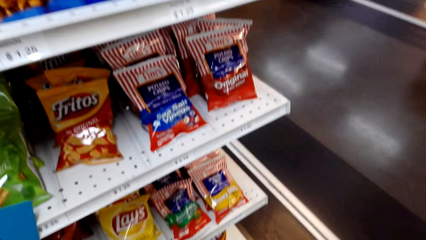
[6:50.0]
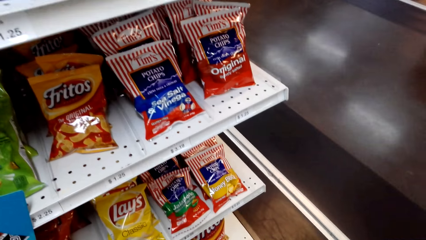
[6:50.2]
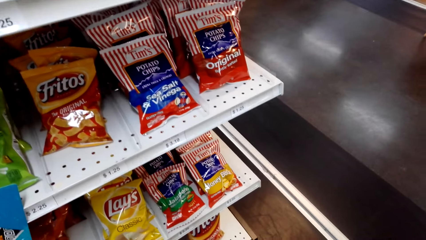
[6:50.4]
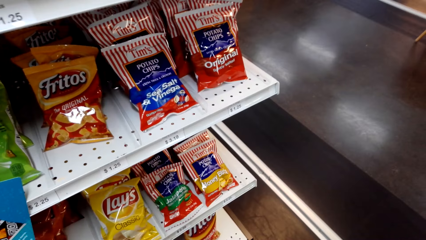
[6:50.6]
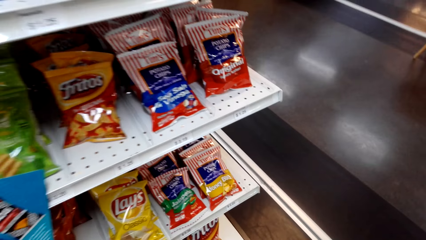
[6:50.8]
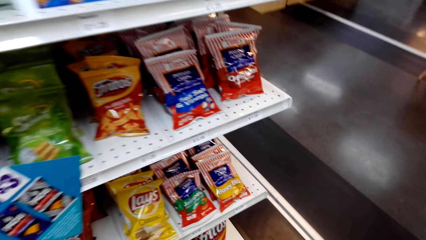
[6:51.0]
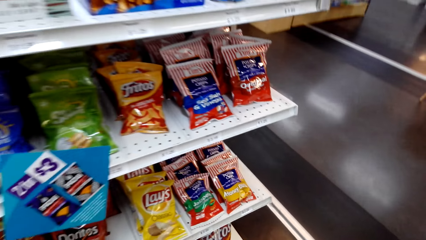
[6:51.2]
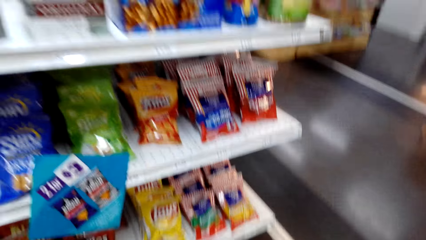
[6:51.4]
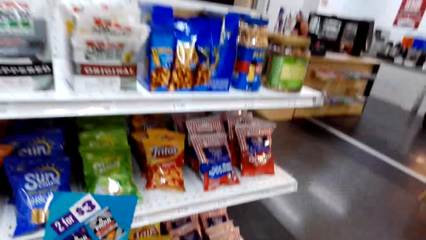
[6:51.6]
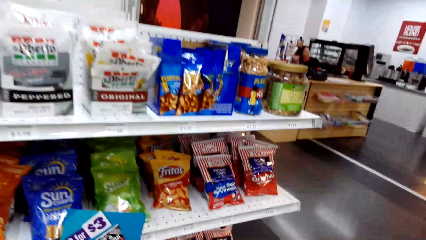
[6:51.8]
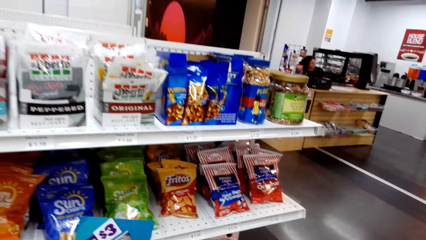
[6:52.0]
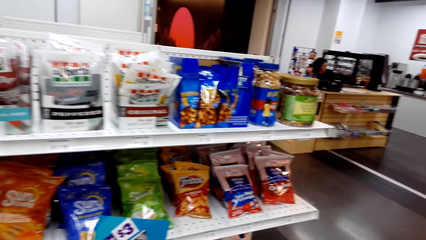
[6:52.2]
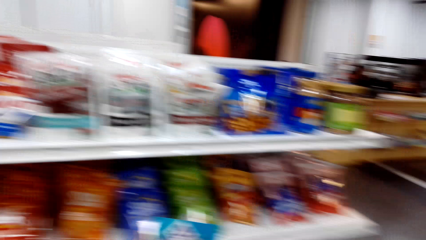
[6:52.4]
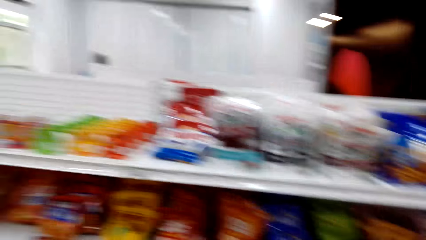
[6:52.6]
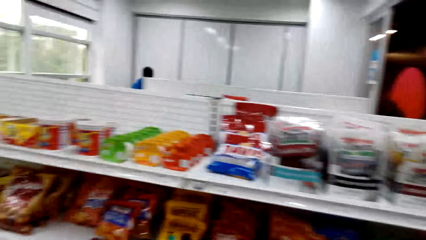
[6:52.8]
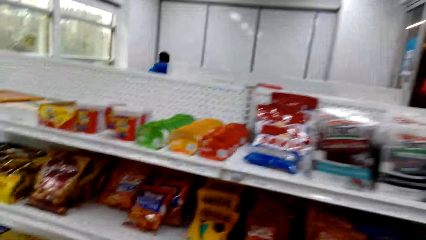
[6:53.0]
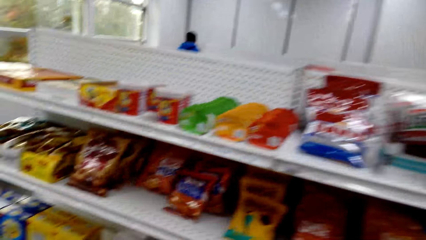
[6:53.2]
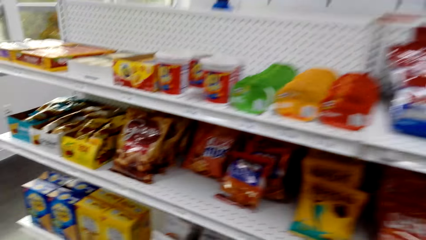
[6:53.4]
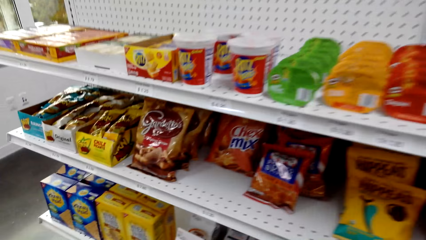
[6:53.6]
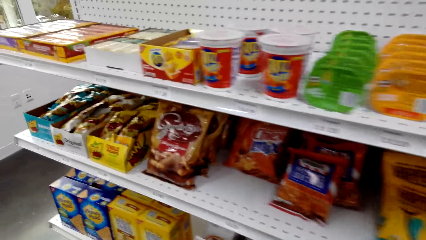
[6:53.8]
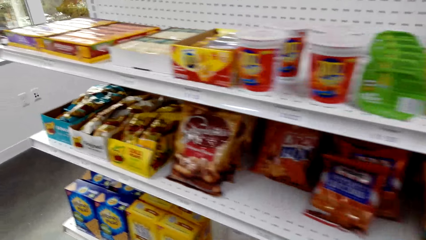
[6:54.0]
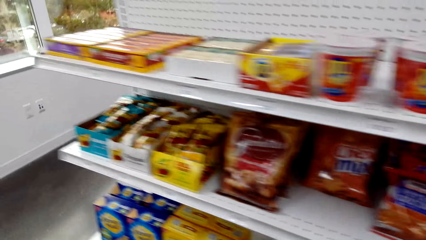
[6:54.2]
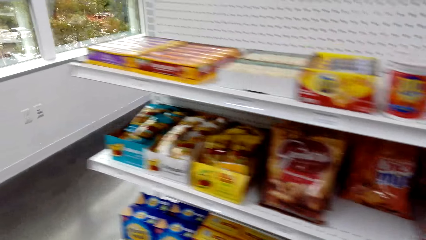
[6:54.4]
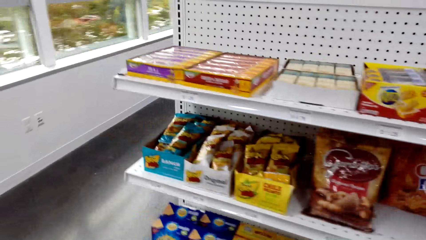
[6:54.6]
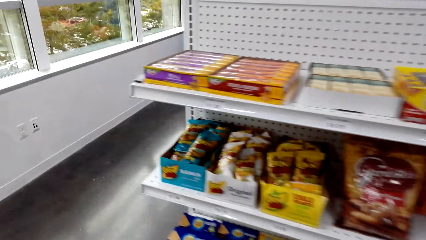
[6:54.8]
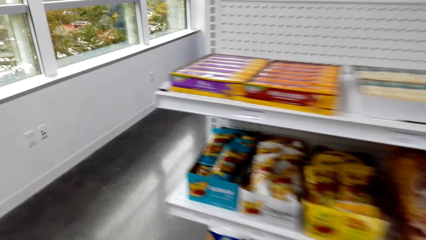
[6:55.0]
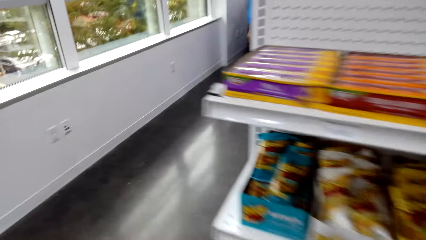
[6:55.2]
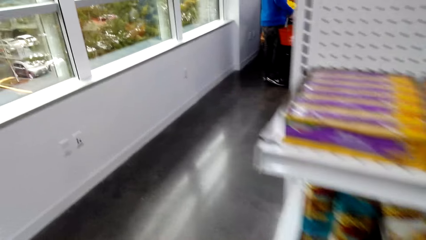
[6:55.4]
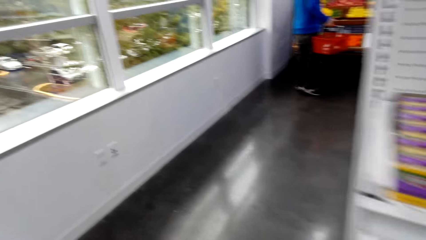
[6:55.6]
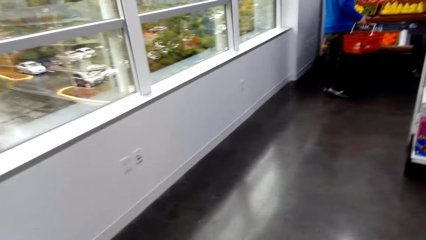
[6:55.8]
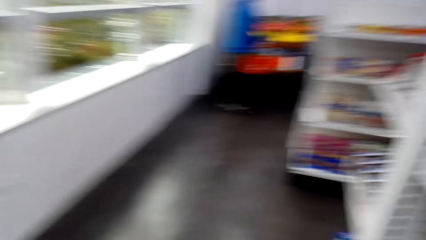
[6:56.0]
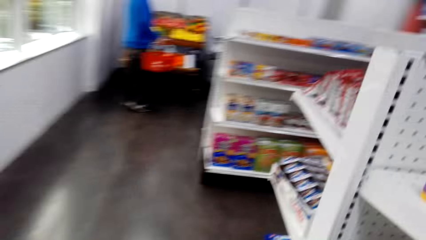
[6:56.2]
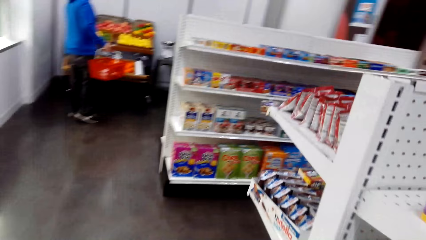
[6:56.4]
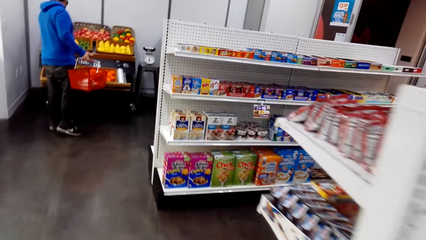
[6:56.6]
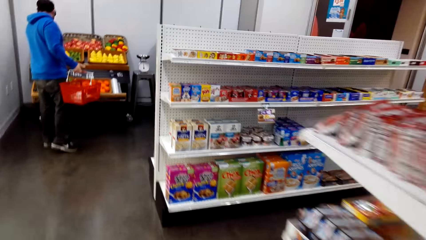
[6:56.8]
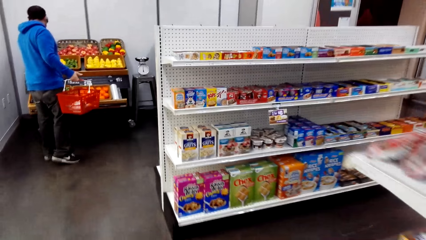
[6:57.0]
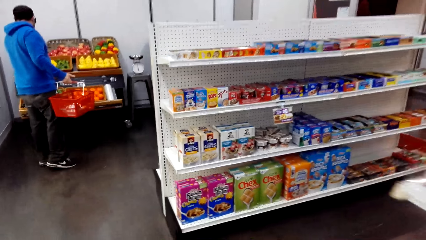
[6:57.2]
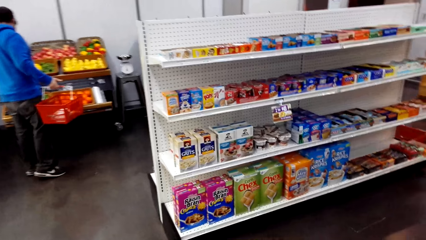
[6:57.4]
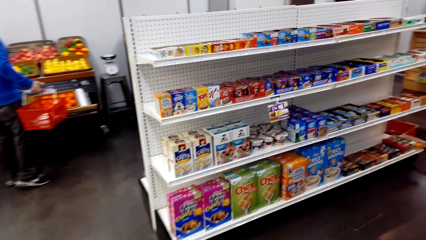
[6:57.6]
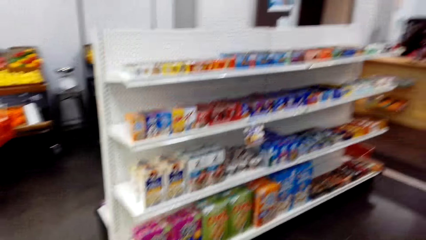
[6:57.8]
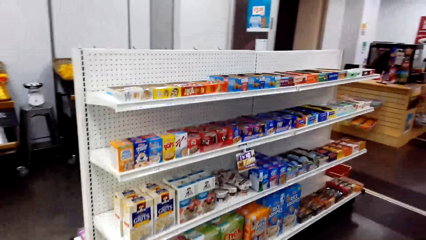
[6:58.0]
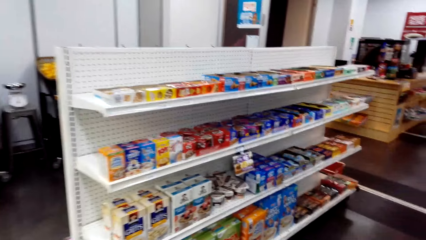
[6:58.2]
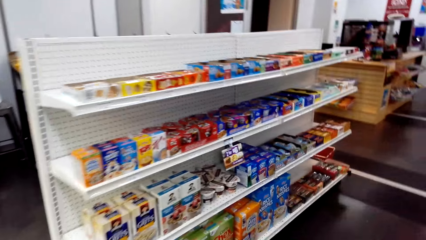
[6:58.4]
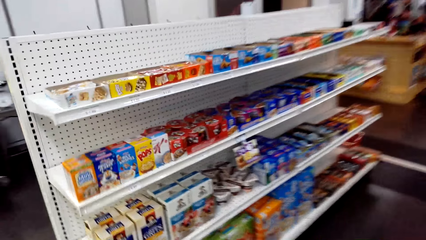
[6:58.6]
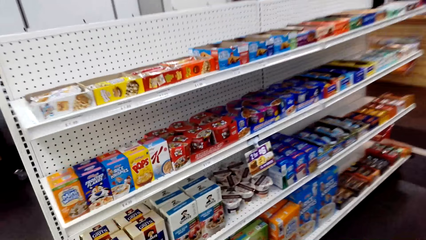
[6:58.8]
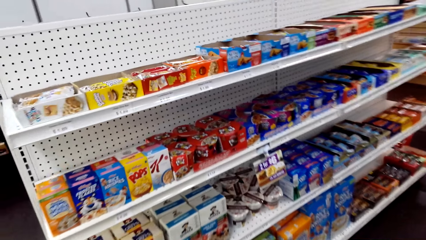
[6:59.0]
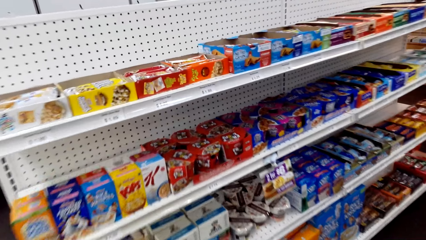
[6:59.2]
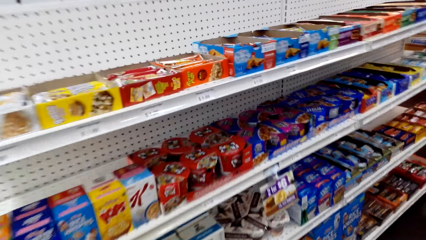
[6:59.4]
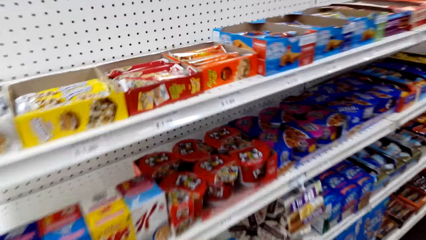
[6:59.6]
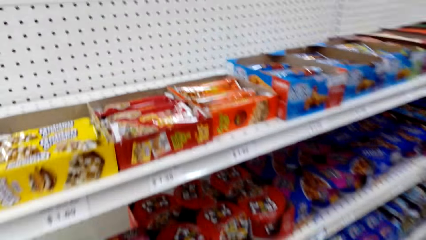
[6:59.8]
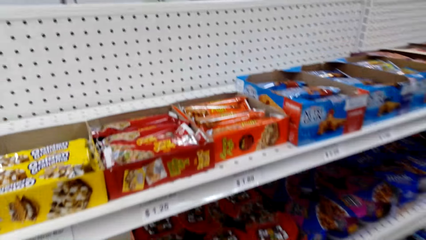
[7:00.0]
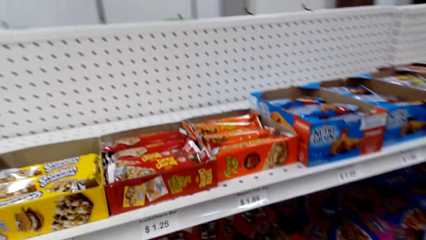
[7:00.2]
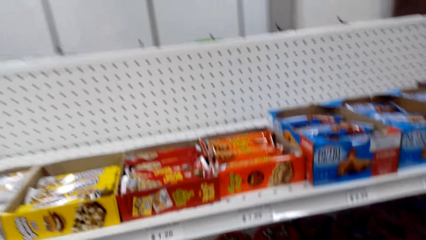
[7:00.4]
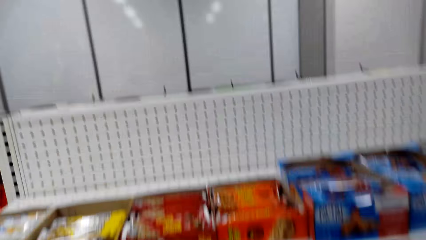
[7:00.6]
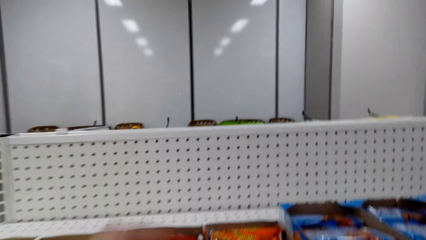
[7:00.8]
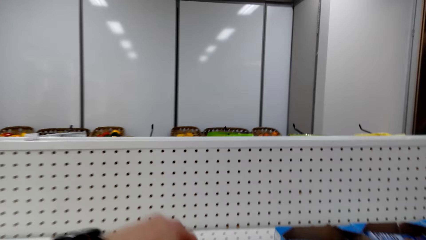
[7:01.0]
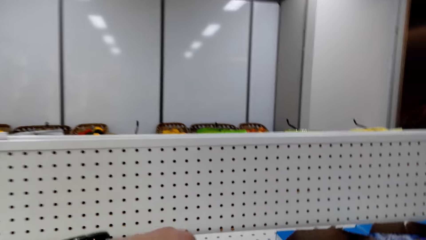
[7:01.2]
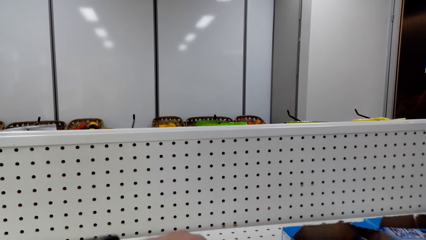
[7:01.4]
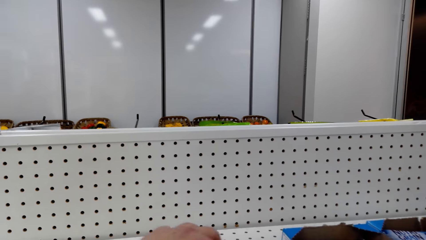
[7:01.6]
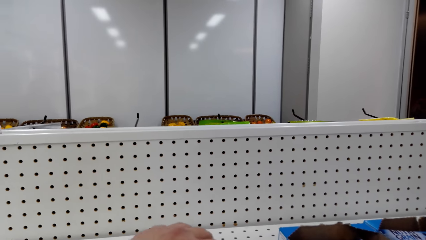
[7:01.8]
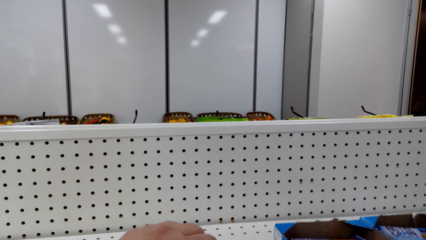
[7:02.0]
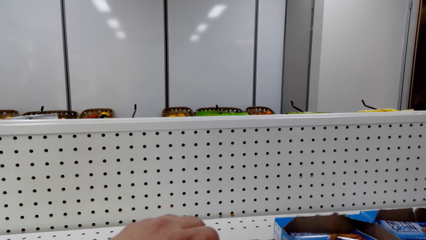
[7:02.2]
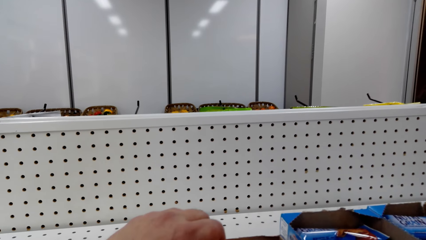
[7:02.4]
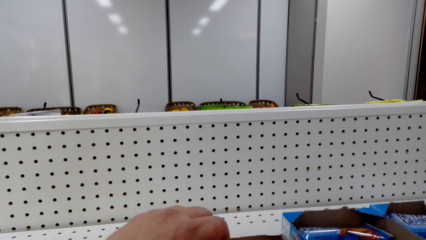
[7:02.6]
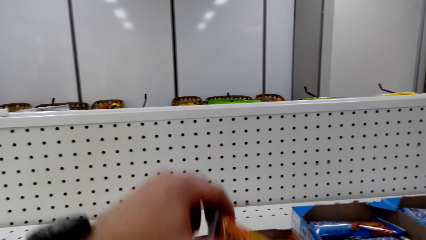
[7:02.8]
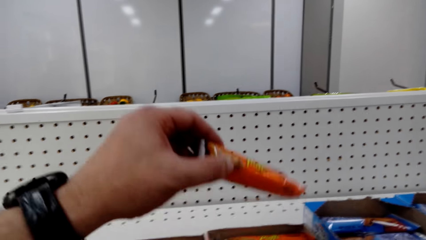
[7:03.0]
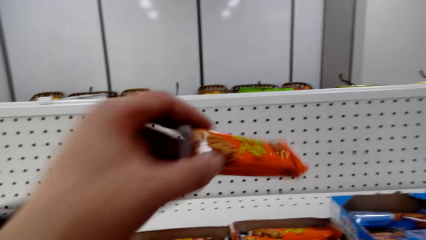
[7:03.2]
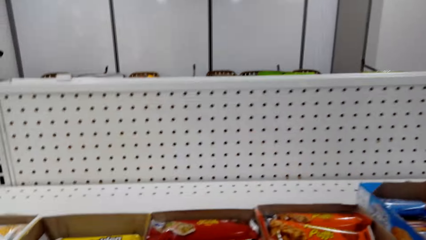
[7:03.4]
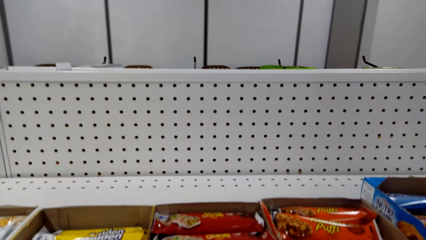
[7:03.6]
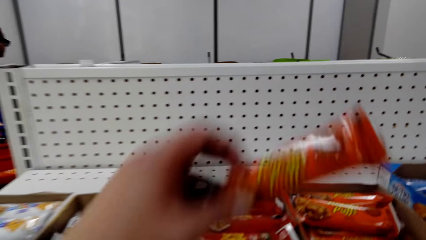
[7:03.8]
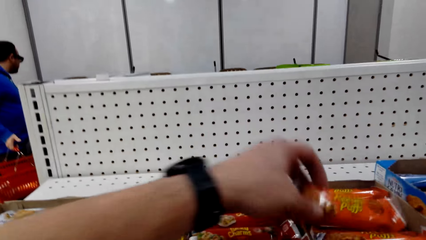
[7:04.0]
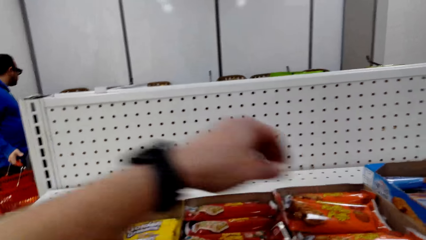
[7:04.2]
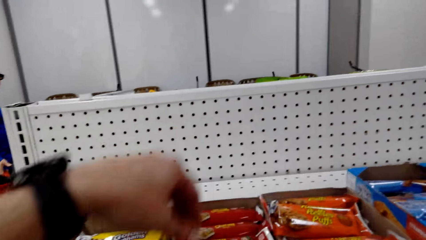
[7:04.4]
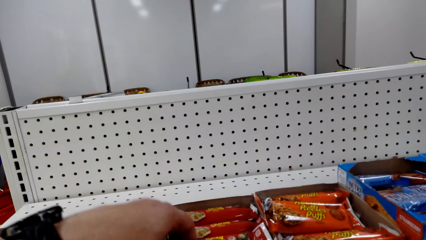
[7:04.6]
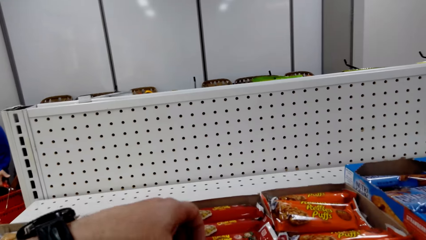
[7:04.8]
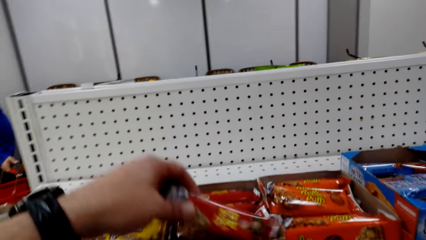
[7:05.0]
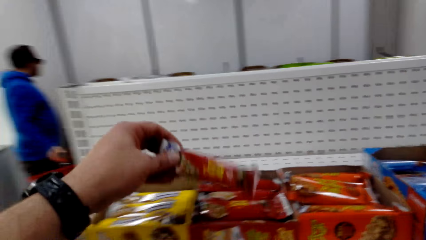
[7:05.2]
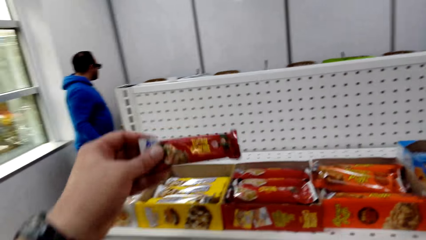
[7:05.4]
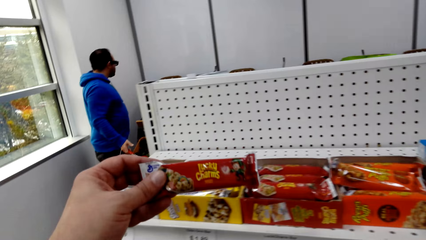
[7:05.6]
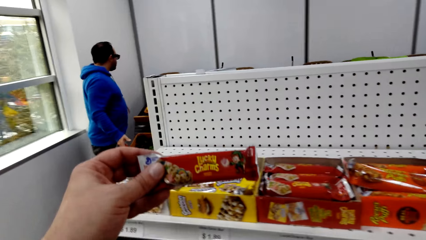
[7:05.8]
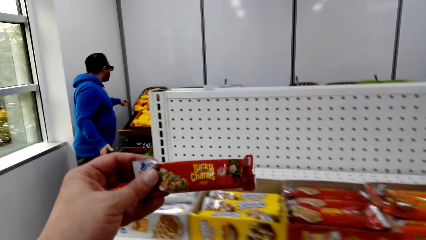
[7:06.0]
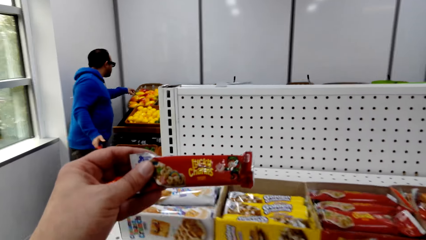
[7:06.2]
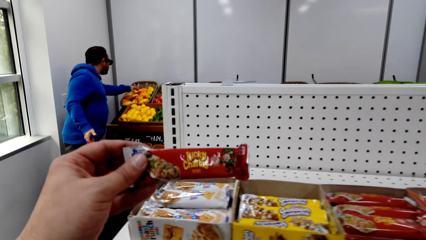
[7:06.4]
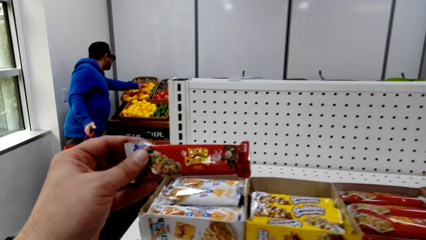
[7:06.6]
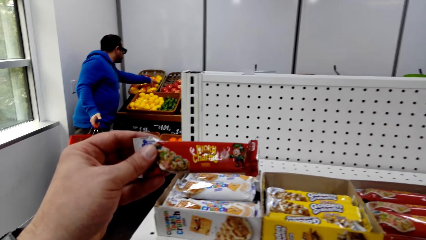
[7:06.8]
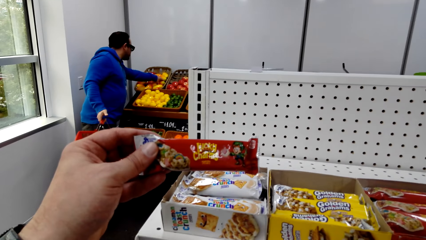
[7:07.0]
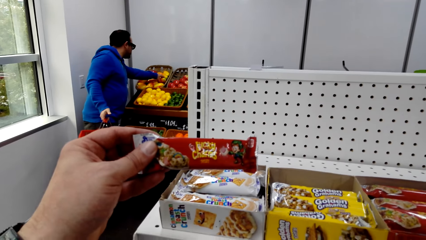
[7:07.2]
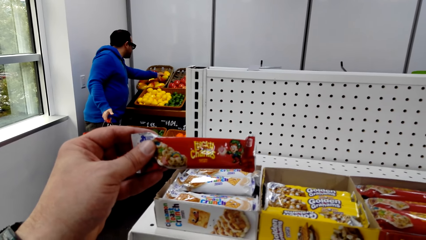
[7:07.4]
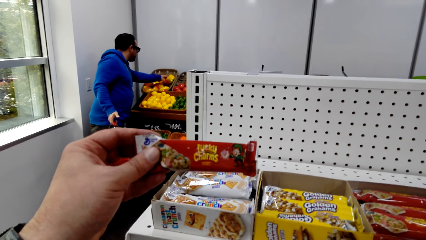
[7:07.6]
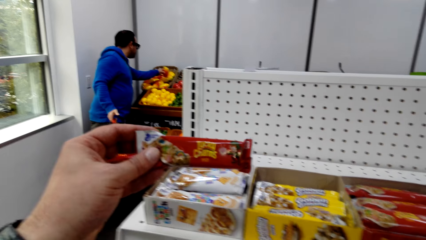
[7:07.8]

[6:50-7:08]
The camera wearer walks in the supermarket. They look around. They pick up a snack. They put the snack on the shelf. They pick up Lucky Charms.
